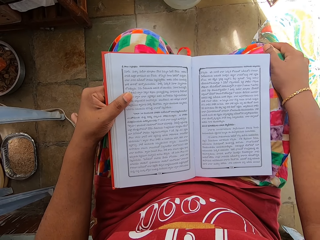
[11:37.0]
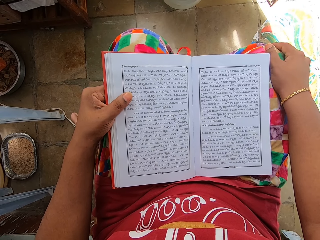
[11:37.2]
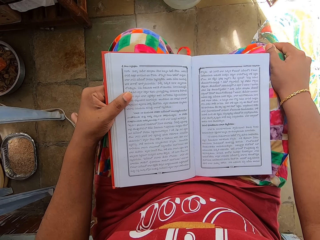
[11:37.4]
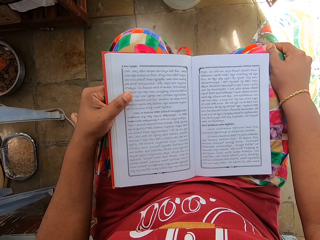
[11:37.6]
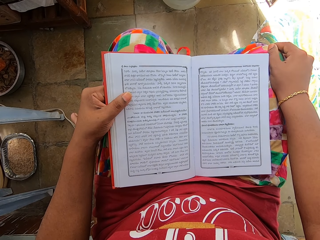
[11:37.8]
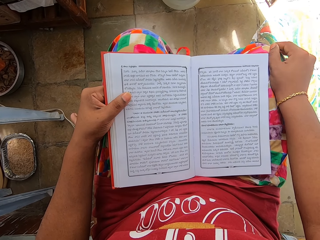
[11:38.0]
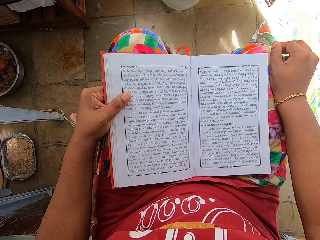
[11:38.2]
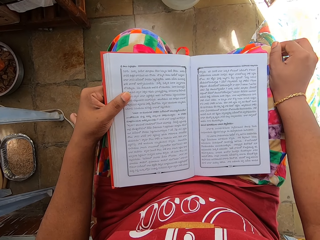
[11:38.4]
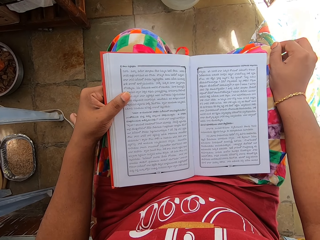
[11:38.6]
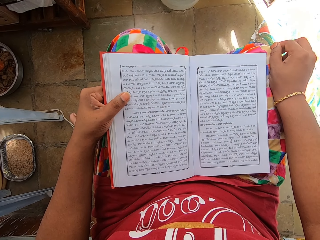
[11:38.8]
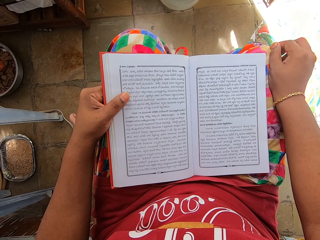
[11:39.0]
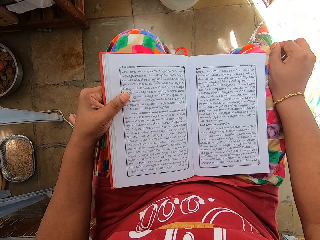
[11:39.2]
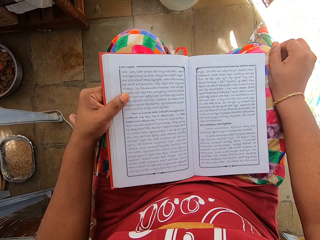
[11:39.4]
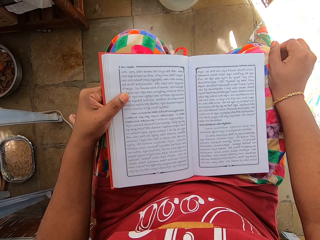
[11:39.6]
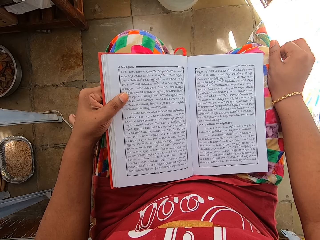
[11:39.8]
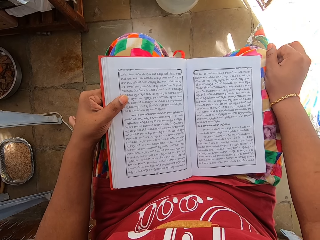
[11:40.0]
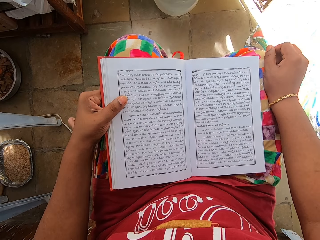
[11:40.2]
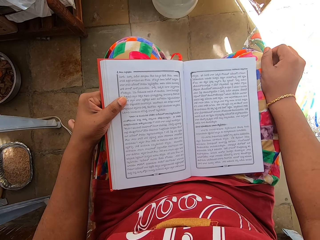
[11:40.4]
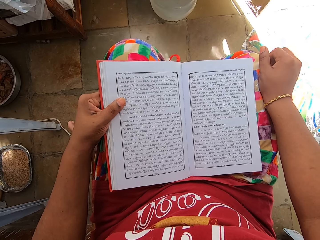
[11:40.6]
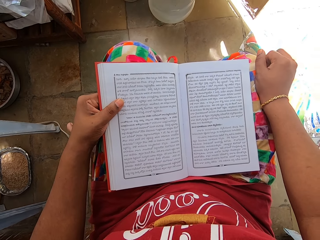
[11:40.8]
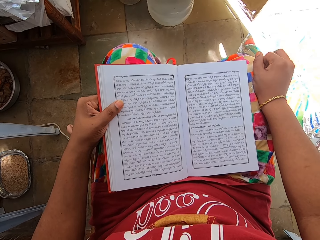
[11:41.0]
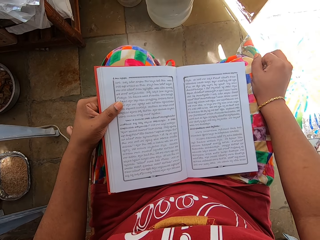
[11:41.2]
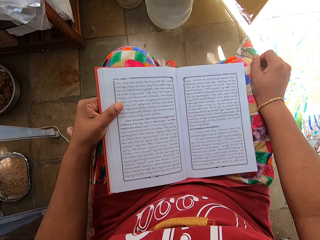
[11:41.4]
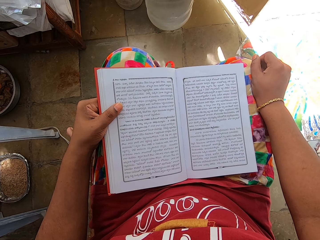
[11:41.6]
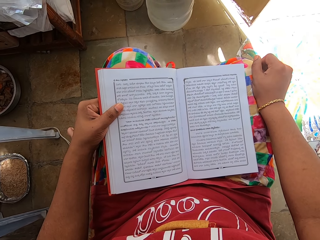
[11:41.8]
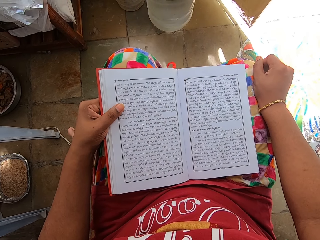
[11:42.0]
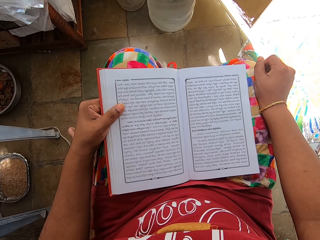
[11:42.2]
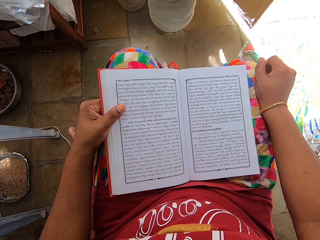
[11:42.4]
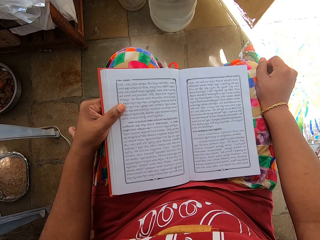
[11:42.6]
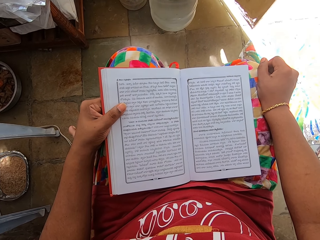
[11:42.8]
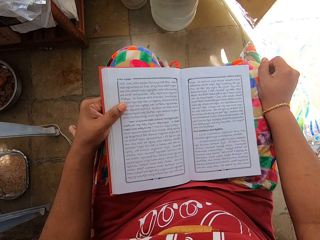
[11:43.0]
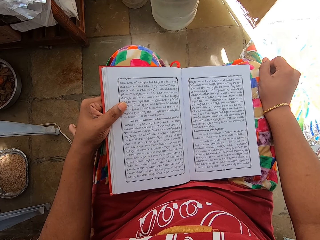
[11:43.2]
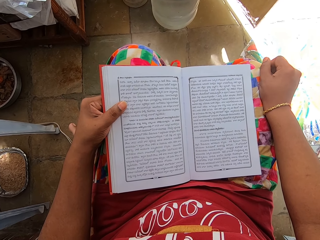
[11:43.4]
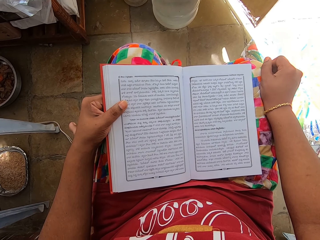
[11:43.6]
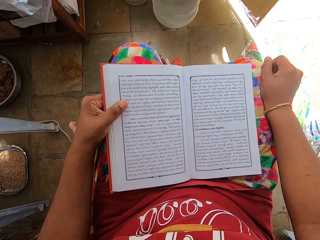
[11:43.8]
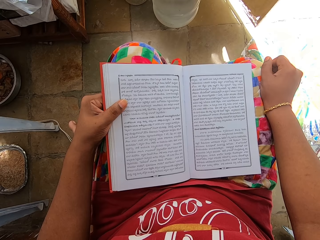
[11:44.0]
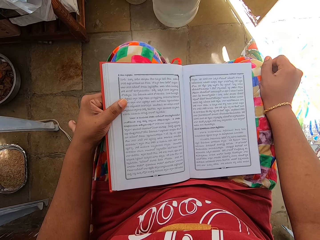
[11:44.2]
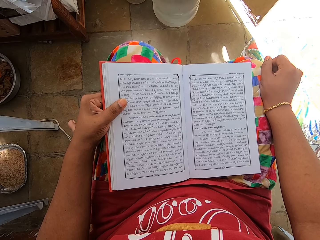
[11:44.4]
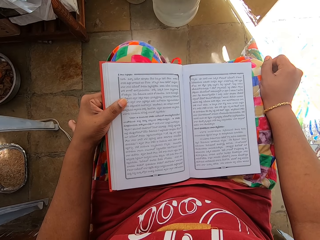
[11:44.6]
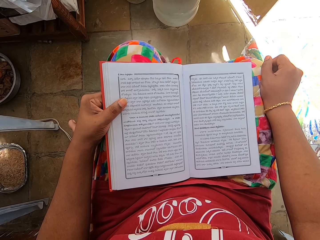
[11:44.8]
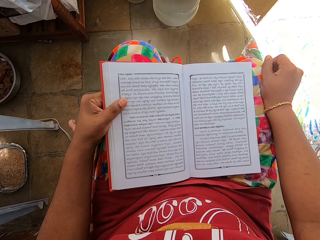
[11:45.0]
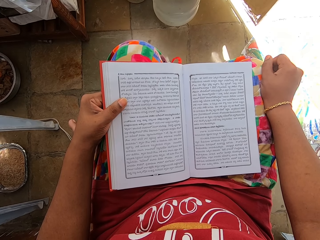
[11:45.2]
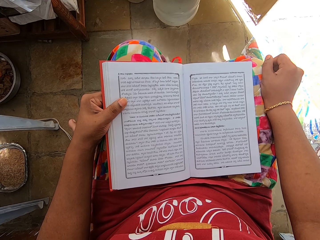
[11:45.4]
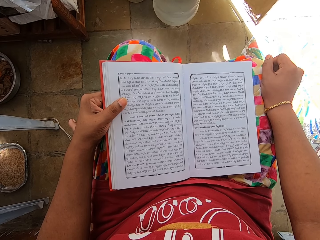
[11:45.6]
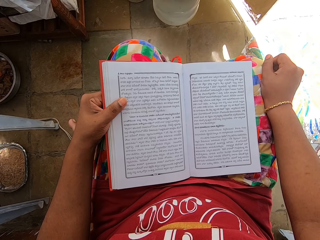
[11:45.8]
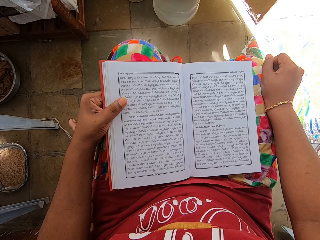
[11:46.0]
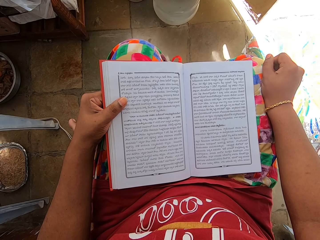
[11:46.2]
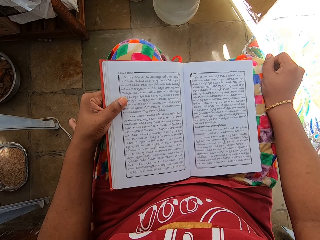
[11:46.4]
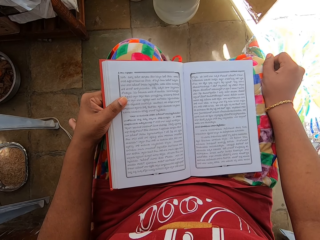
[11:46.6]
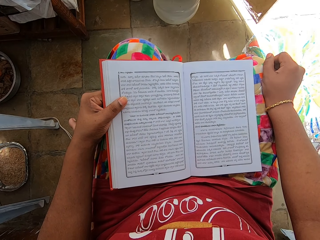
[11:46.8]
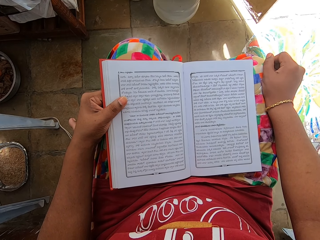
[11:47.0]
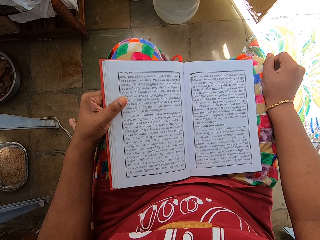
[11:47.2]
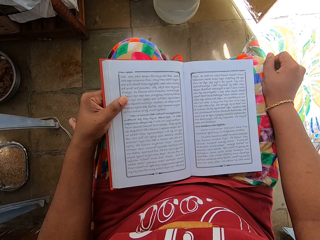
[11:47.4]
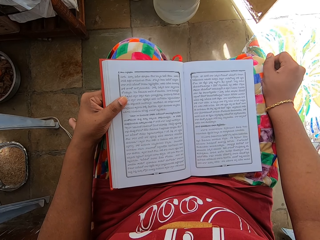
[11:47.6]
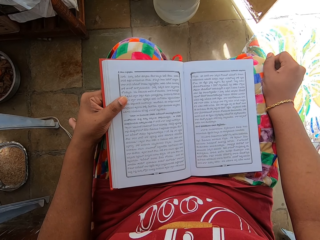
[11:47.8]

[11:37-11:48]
The camera wearer scratches the thigh. They read the book.

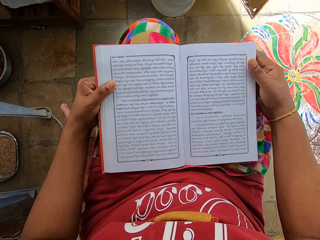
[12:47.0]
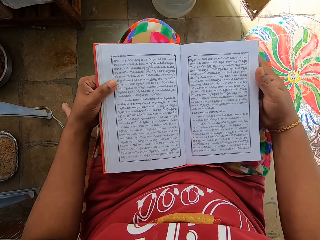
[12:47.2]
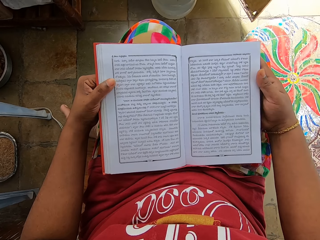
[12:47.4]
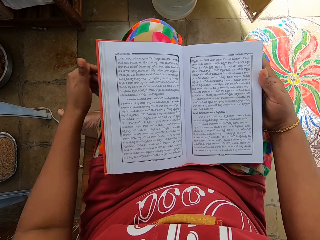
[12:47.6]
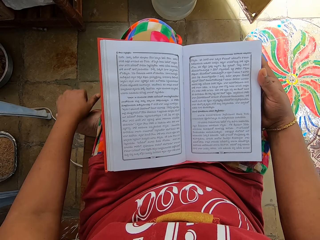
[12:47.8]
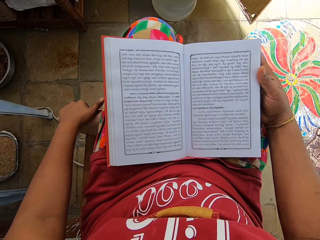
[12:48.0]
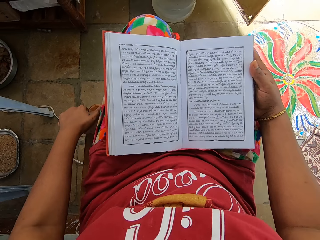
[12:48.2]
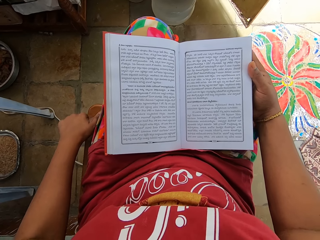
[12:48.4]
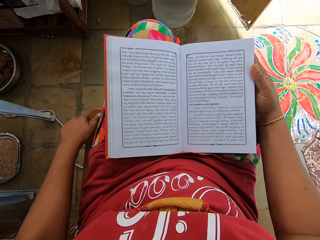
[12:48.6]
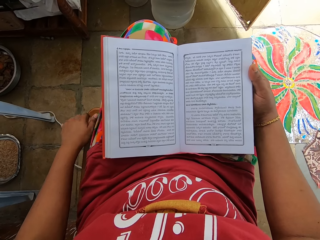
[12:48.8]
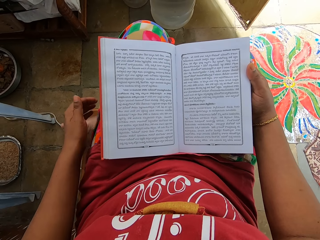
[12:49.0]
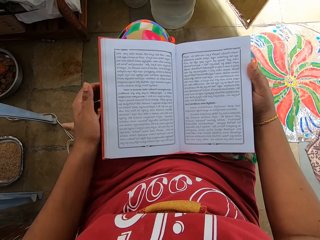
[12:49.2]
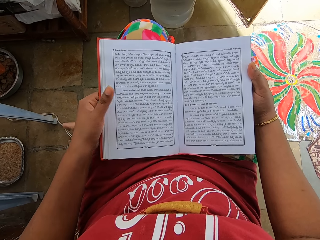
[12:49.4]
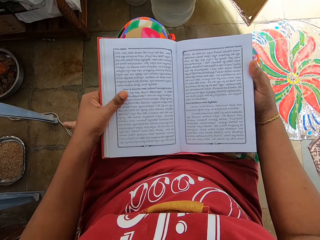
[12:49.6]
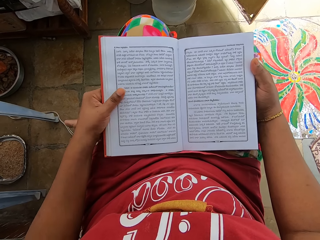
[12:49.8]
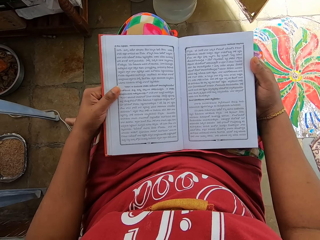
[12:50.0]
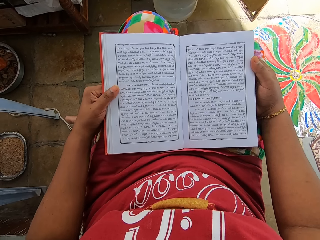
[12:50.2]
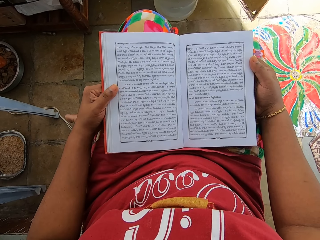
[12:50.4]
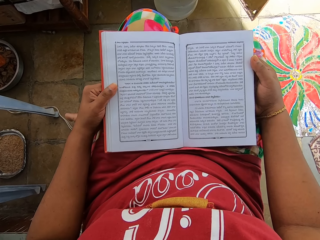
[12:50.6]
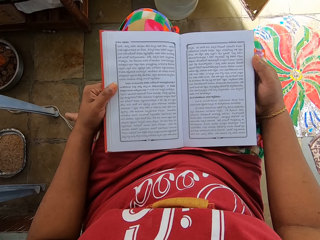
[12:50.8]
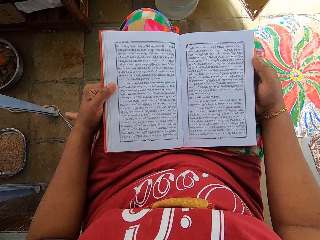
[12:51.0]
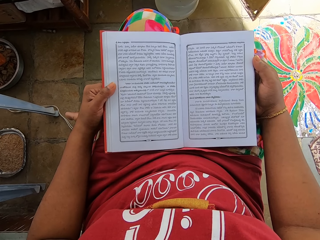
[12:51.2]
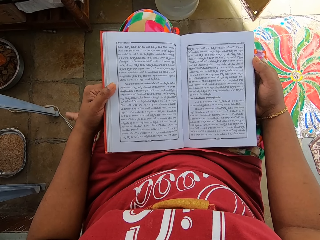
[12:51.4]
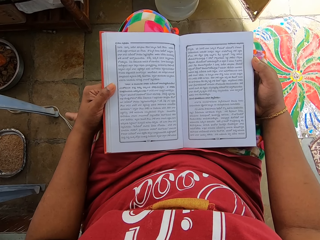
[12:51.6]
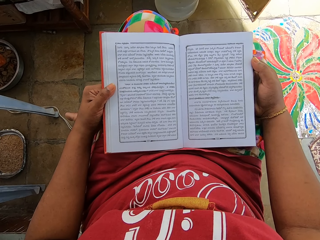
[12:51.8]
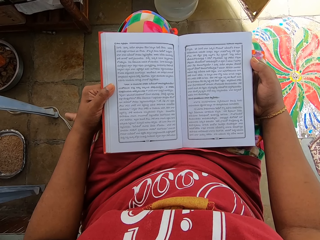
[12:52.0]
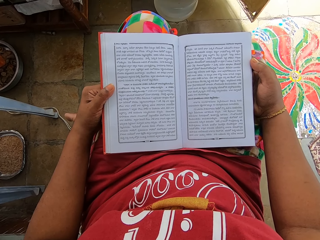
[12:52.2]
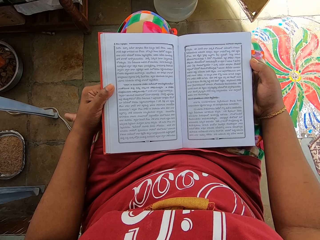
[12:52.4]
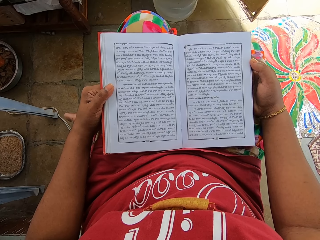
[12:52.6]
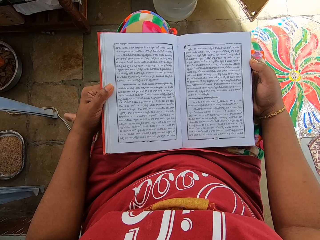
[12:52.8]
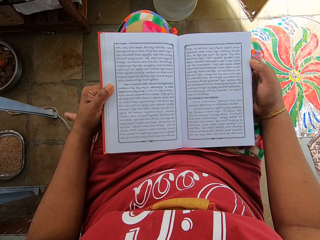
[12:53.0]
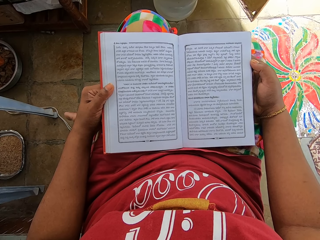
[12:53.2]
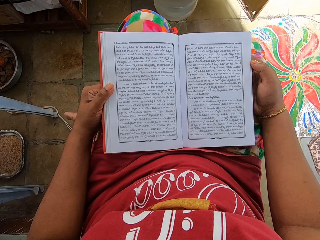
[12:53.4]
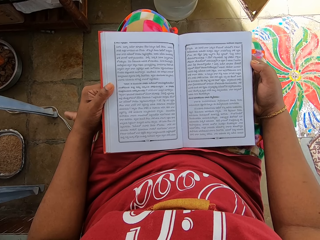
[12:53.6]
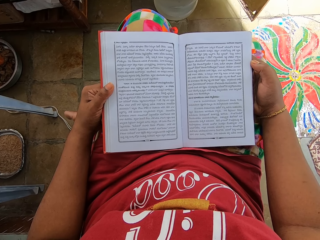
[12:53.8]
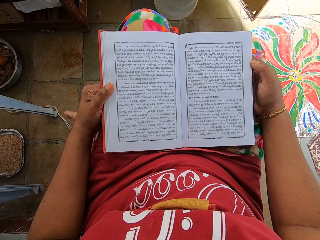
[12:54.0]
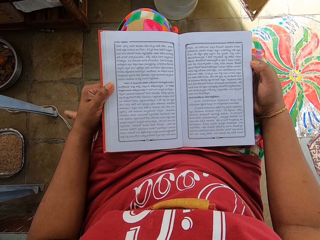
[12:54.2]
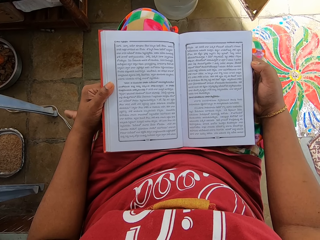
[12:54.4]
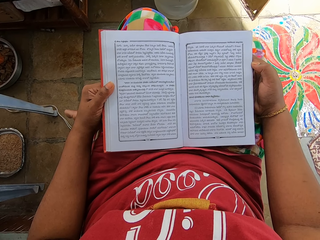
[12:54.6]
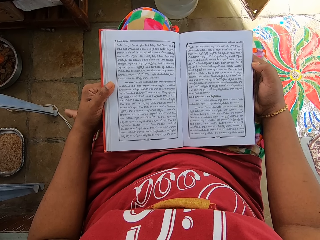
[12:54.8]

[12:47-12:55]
The camera wearer holds the chair with the left hand. They hold the book.

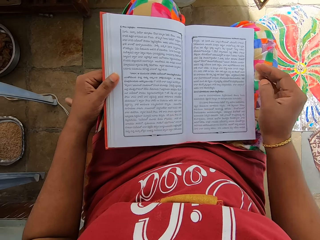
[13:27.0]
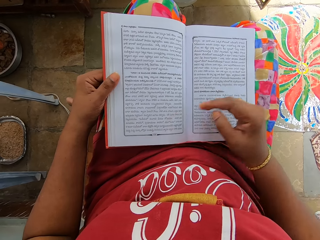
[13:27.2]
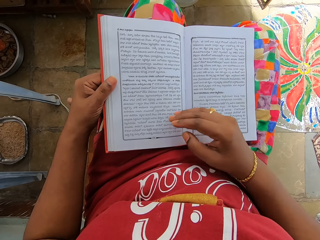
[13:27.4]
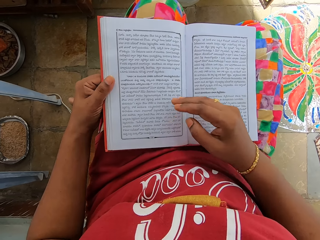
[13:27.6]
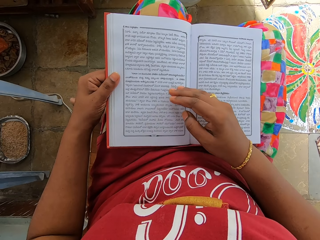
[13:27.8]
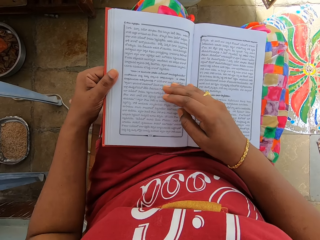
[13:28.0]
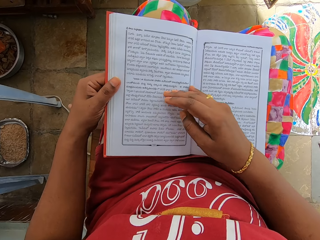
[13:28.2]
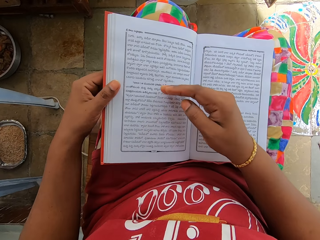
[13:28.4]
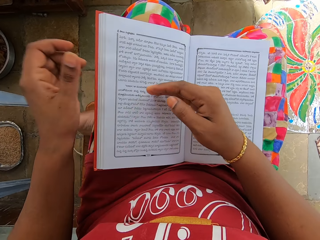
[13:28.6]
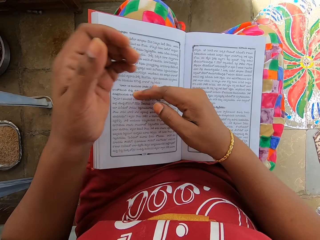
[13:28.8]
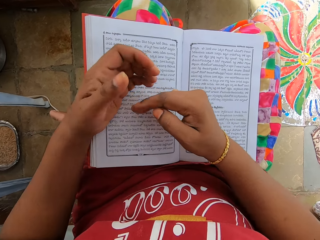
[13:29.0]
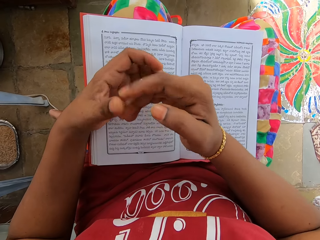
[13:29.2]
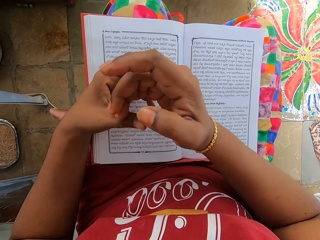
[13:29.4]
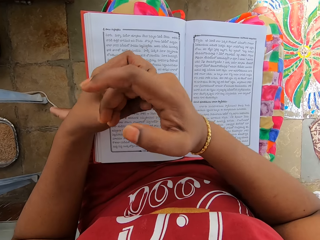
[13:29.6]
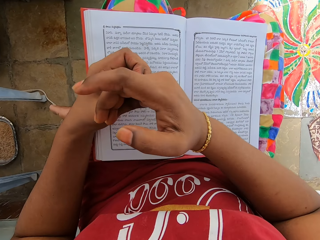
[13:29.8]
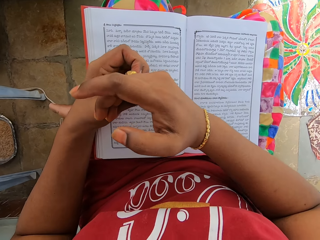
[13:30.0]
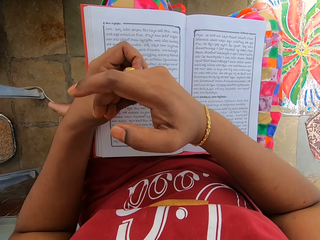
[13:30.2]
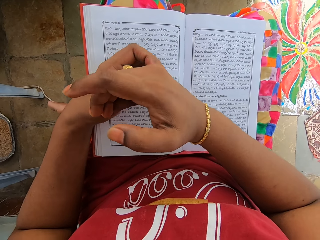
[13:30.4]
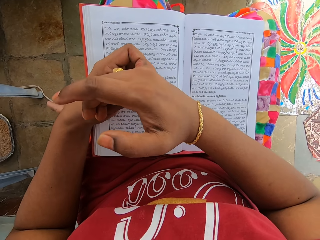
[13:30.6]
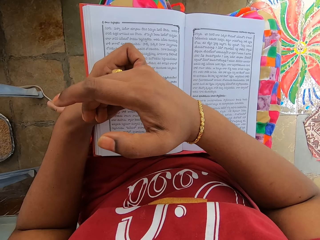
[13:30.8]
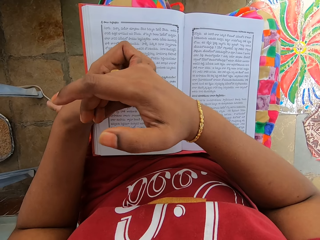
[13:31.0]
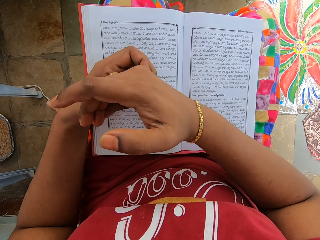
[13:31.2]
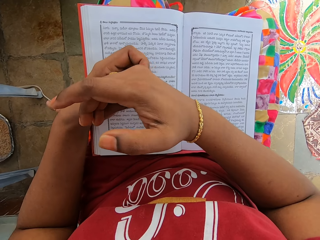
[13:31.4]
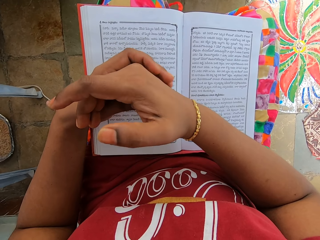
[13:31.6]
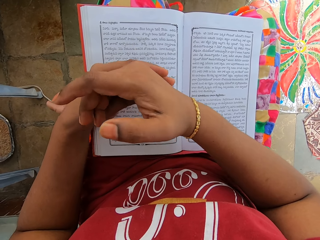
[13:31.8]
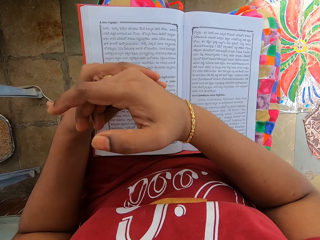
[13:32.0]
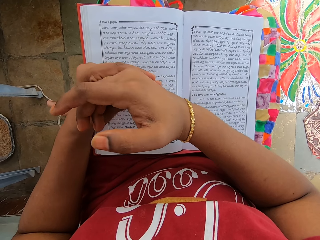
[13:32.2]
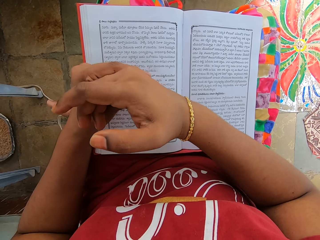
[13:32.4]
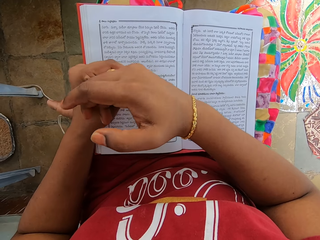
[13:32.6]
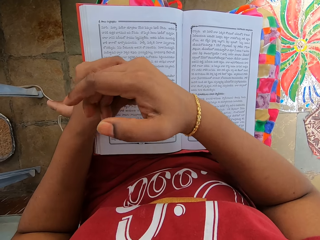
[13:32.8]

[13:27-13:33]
The camera wearer touches the book. They fold the fingers. They adjust the ring.
